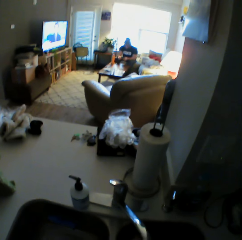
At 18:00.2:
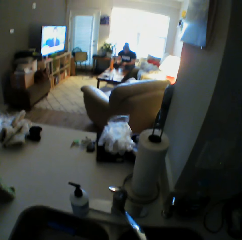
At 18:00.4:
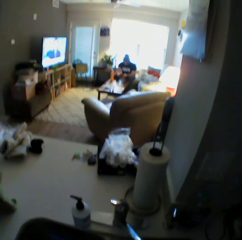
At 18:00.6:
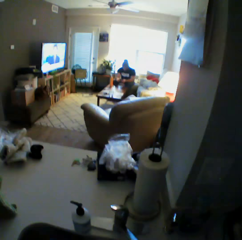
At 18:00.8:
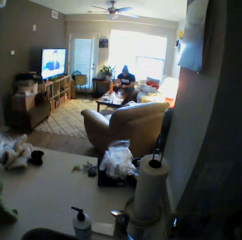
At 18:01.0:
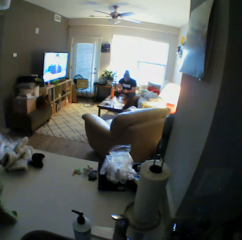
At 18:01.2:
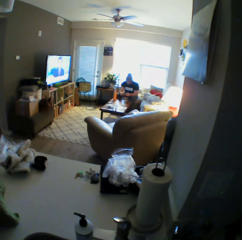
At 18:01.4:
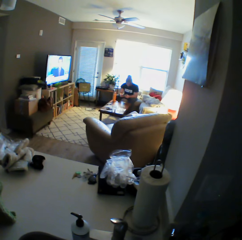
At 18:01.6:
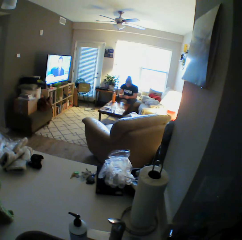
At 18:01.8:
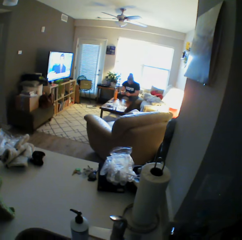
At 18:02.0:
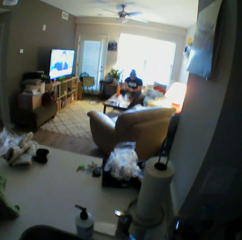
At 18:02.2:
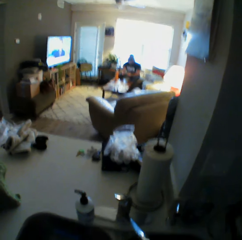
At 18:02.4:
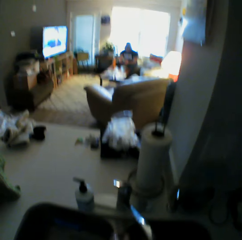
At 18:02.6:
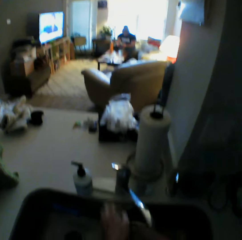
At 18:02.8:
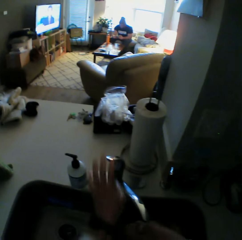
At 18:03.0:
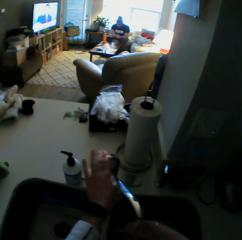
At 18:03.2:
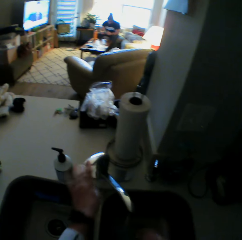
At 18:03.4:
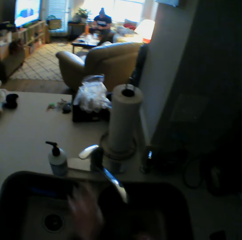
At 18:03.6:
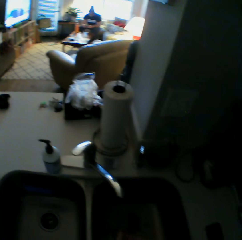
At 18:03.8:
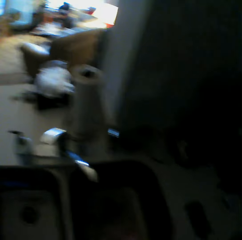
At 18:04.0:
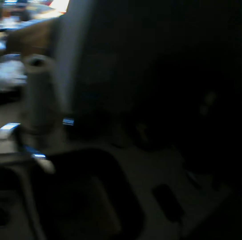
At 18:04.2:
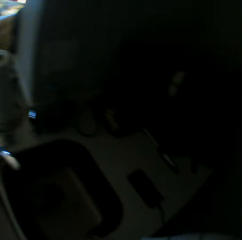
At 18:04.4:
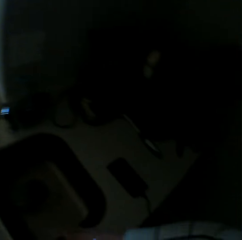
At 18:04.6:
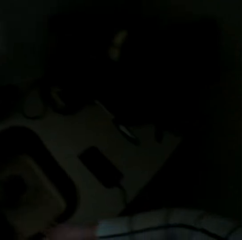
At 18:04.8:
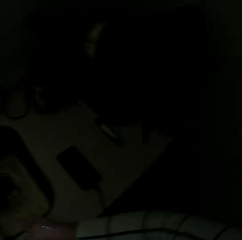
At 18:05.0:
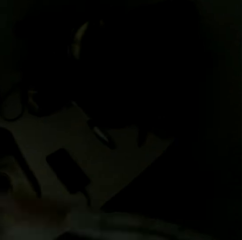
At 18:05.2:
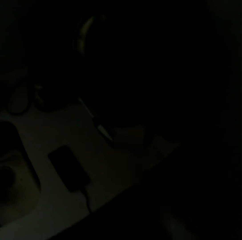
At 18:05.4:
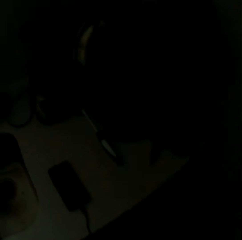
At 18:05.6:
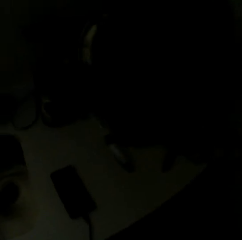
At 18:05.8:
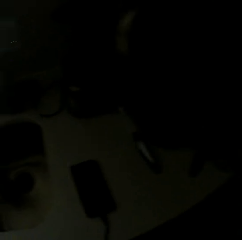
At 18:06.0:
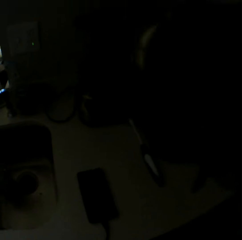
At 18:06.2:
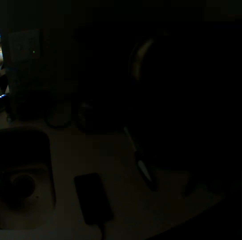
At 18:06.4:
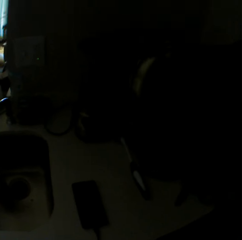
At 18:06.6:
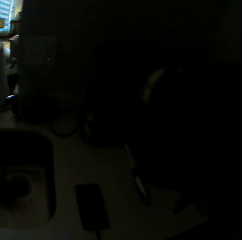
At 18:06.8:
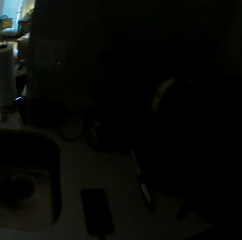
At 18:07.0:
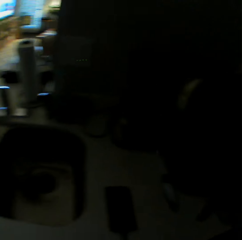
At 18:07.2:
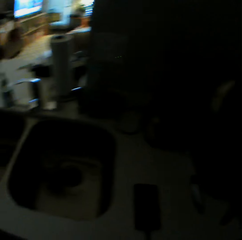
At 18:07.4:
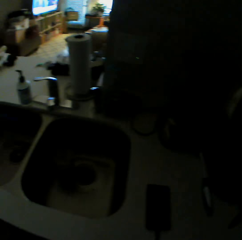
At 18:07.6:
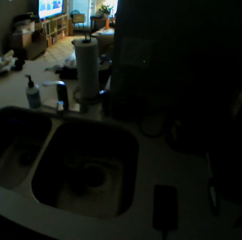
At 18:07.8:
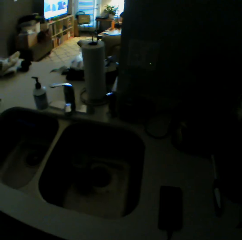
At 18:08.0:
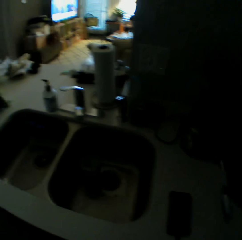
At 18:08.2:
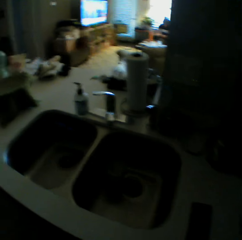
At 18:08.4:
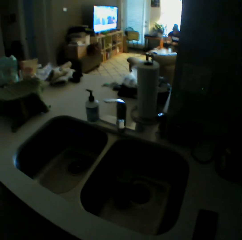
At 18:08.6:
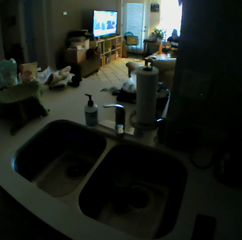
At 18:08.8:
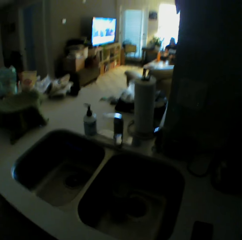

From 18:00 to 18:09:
The camera wearer closes the tap on the kitchen sink with his left hand.

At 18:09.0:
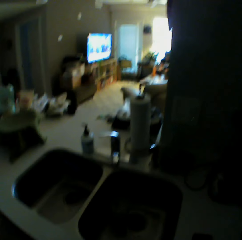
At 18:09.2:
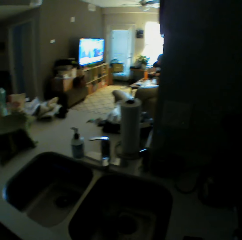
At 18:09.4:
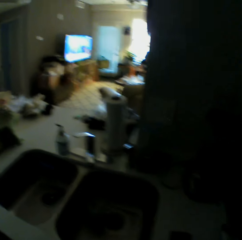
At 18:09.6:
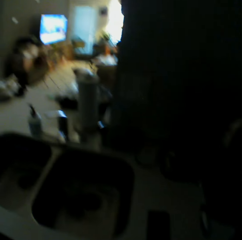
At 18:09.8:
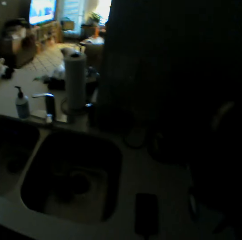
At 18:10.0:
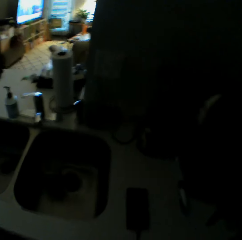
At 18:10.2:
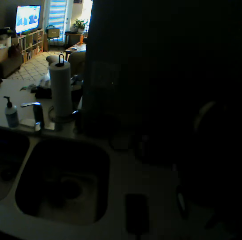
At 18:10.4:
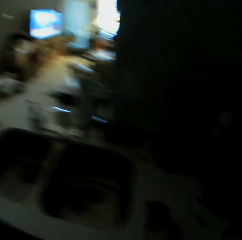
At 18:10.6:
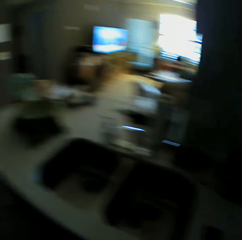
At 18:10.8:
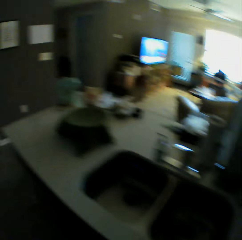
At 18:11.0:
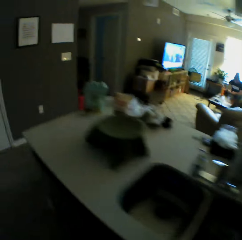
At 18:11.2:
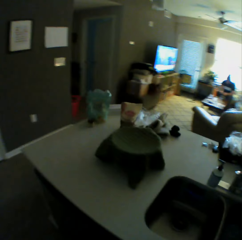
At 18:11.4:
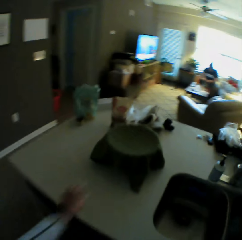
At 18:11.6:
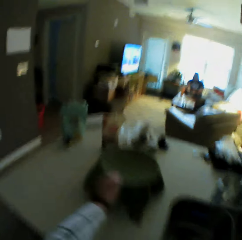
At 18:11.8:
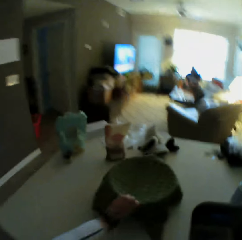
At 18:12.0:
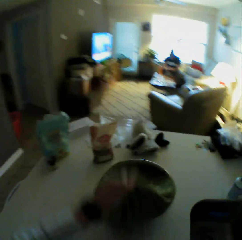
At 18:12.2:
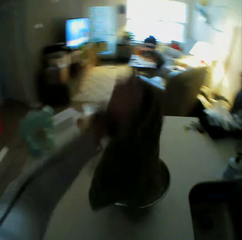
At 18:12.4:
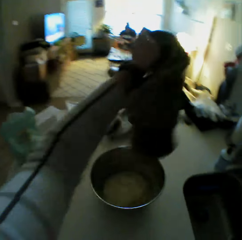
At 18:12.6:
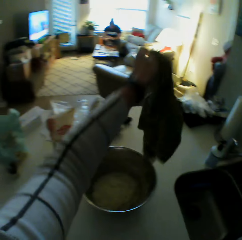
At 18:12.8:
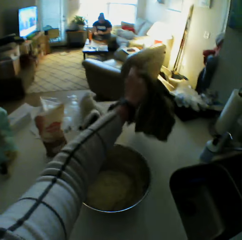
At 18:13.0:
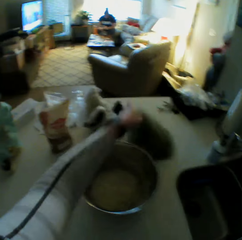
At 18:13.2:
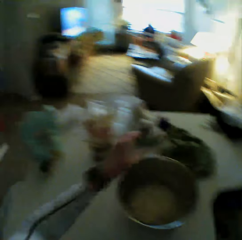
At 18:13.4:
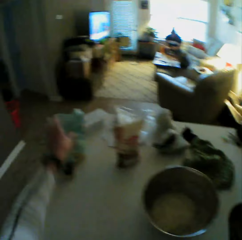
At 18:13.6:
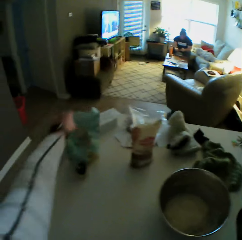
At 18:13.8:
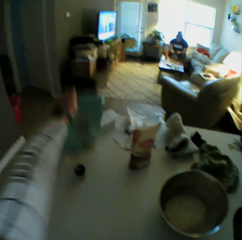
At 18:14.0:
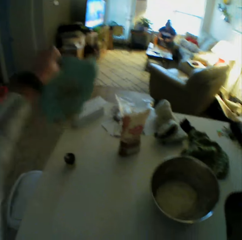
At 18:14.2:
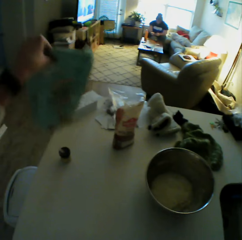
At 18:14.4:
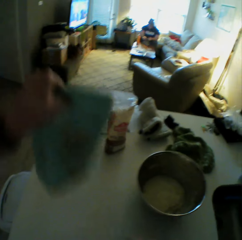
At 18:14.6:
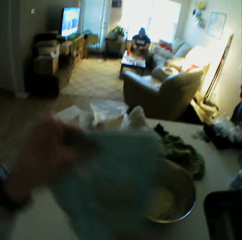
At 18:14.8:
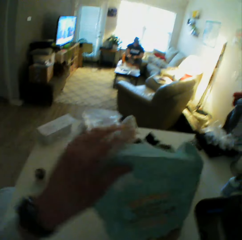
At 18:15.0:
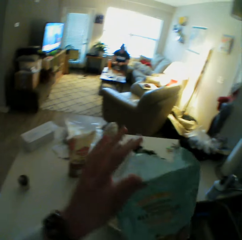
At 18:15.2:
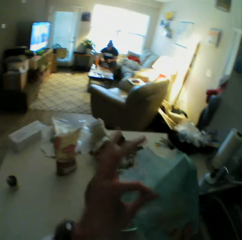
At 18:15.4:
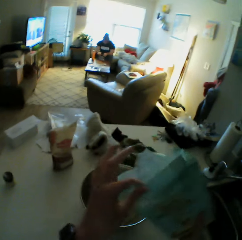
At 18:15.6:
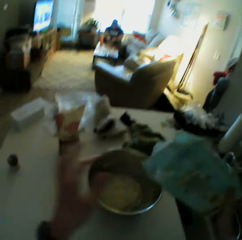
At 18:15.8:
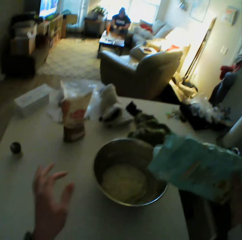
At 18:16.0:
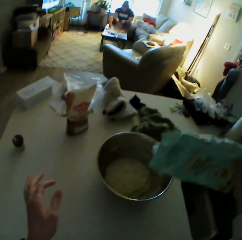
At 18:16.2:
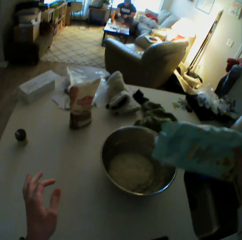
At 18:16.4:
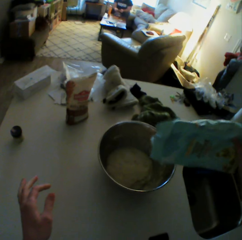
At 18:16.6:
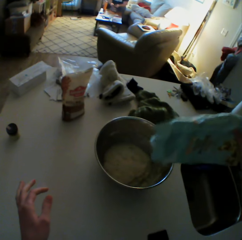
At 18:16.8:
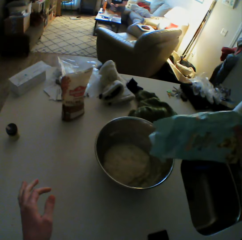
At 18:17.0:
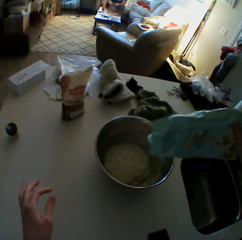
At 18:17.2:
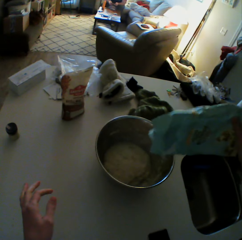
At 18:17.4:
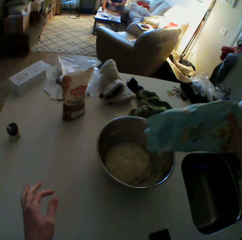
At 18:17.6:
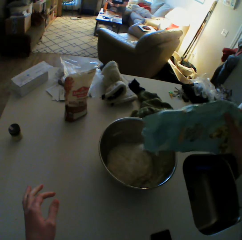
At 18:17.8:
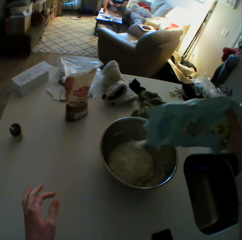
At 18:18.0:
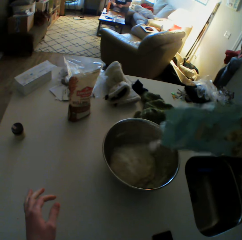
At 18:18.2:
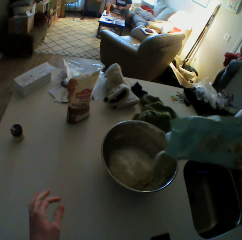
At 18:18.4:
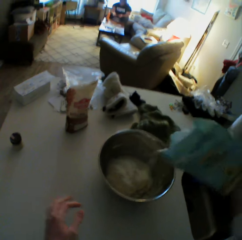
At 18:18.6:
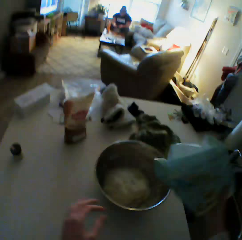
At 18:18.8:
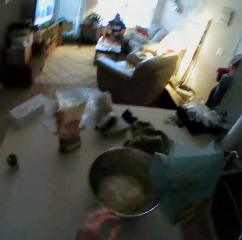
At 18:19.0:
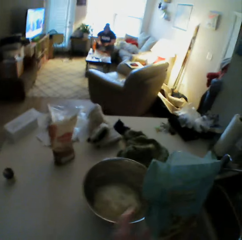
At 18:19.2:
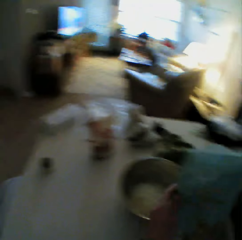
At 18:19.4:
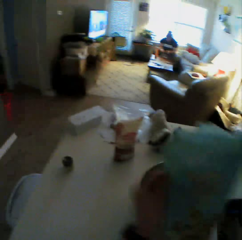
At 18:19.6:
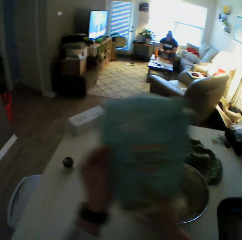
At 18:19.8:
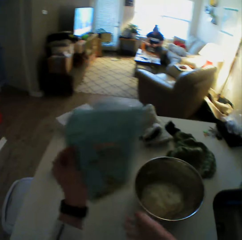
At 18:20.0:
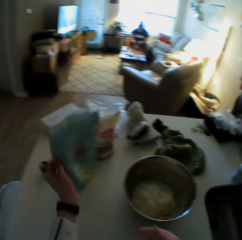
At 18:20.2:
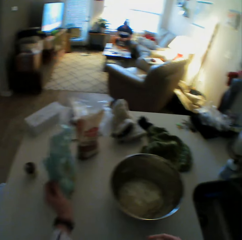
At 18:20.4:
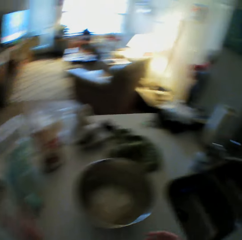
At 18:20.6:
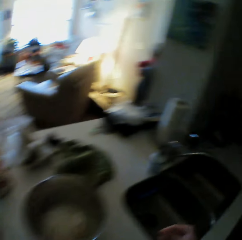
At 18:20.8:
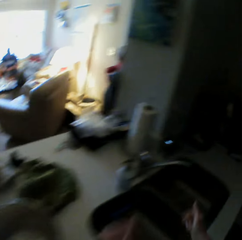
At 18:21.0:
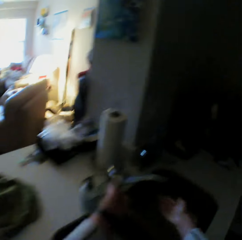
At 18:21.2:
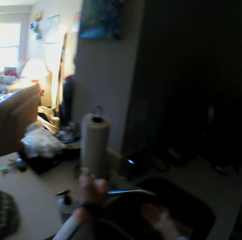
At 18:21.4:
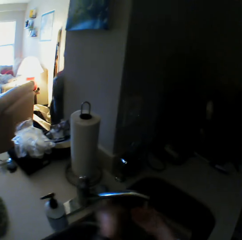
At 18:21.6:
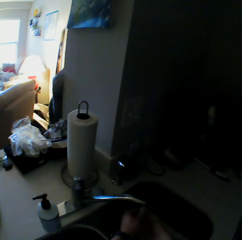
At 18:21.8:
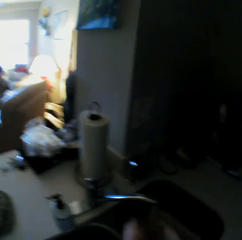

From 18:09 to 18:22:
The camera wearer opens a stainless steel mixing bowl covered on a kitchen towel. They pick up the towel from the bowl on a counter with their left hand. They drop the towel on the counter. They pick up a pack of milk or packet of baking flour from the counter with their left hand. They transfer the pack of flour from their left hand to their right hand. They pour some flour into the bowl with dough on the kitchen counter with their right hand. They transfer the pack of flour from their right hand to their left hand. They drop the pack of flour on the kitchen counter. They open the tap on a sink with their left hand.

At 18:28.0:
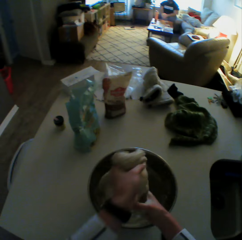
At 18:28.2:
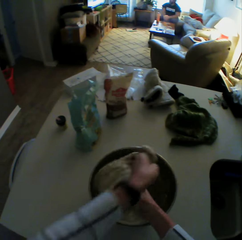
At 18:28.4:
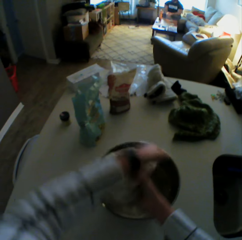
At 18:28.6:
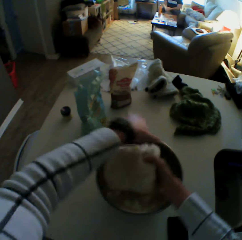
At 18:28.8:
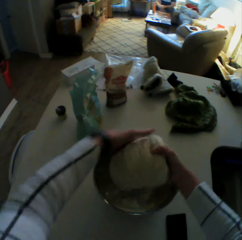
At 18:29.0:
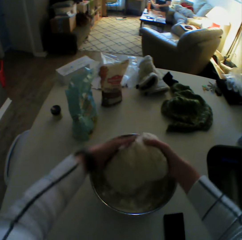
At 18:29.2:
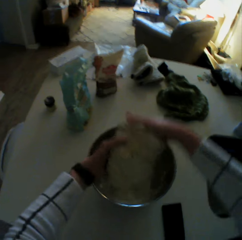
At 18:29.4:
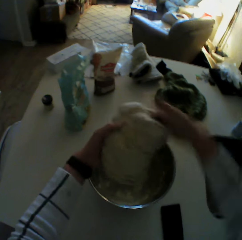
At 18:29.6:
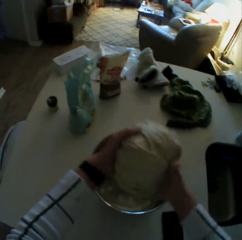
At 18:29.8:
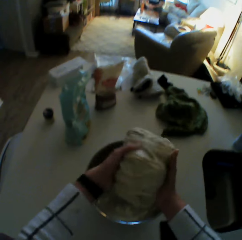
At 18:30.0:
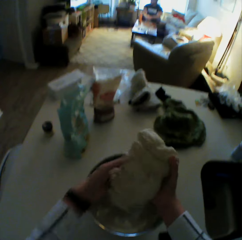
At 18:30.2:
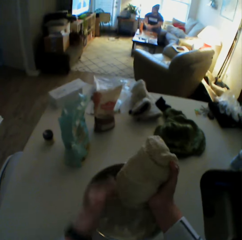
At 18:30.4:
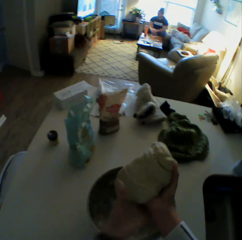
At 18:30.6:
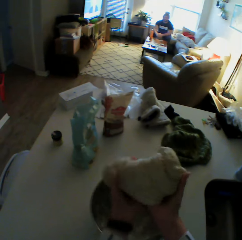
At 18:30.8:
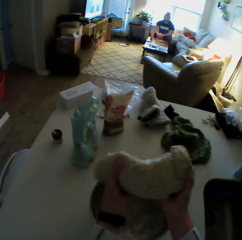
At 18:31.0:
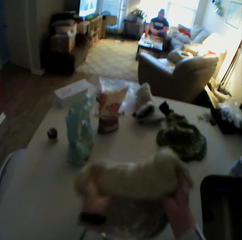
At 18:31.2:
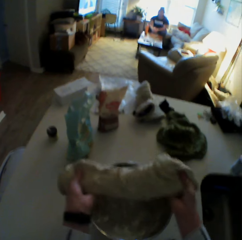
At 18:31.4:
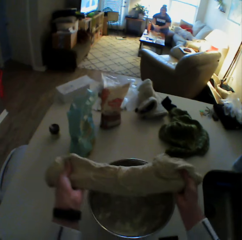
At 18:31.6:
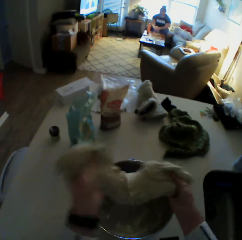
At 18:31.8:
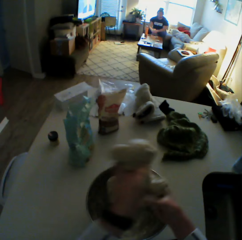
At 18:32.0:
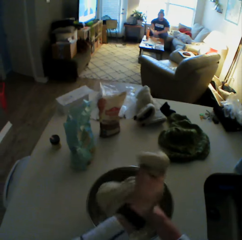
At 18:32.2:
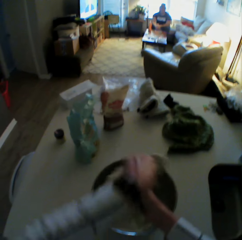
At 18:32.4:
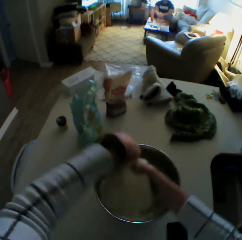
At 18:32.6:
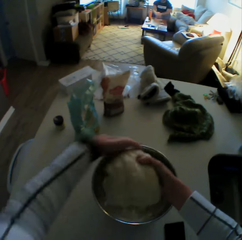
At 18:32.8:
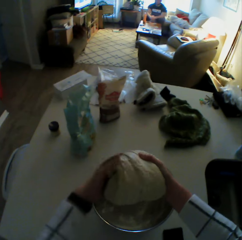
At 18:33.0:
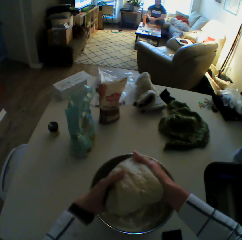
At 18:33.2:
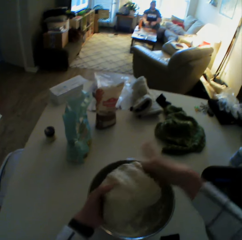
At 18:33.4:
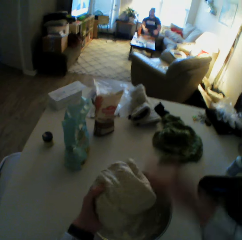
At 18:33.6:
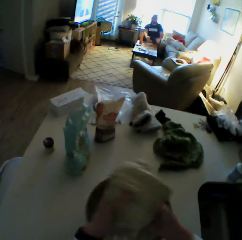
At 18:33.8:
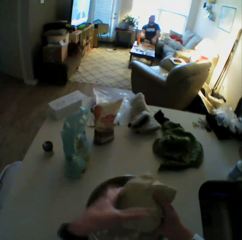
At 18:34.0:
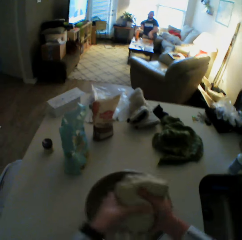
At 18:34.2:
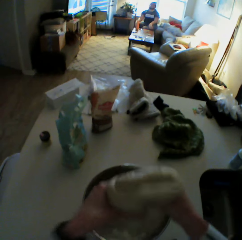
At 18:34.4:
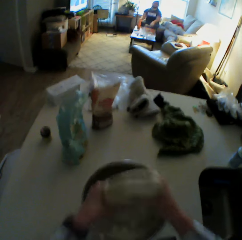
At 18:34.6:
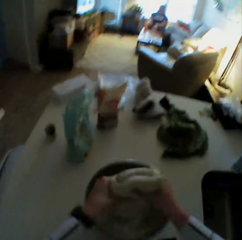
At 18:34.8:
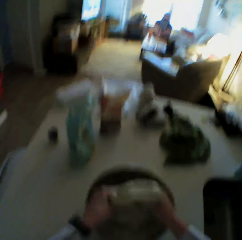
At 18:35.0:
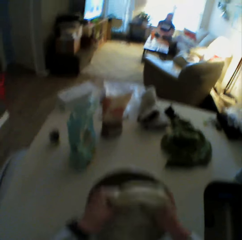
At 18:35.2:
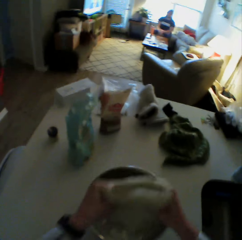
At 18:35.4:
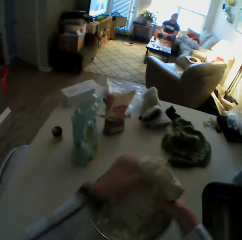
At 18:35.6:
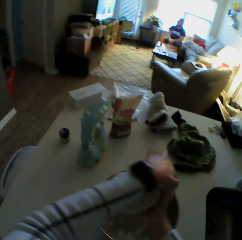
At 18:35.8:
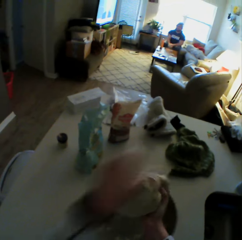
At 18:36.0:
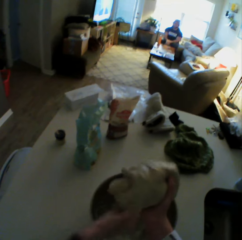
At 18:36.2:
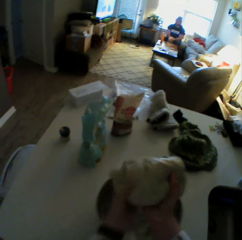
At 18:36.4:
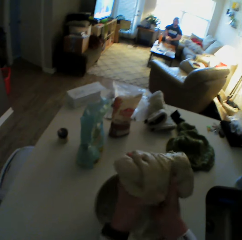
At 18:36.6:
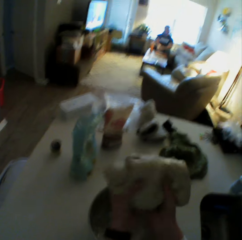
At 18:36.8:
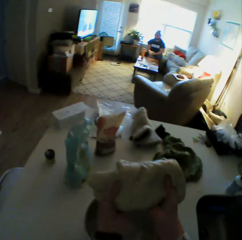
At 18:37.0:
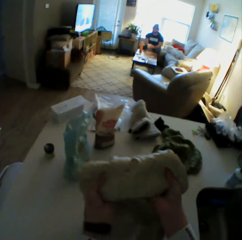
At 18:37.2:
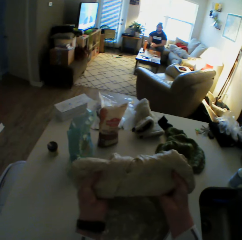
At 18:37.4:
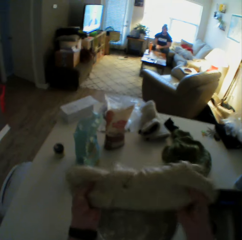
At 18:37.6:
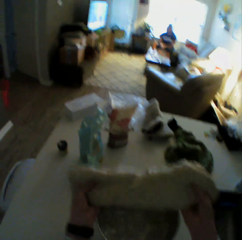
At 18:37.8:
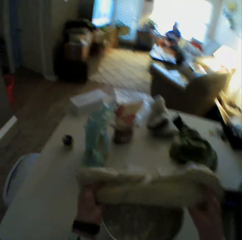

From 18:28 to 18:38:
The camera wearer stretches the dough. They knead the dough with both hands. They roll the dough. They interact with the man.
